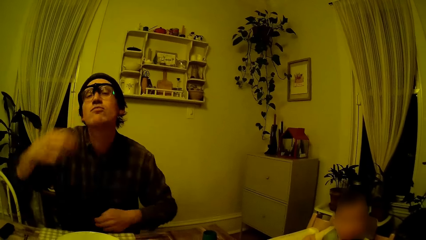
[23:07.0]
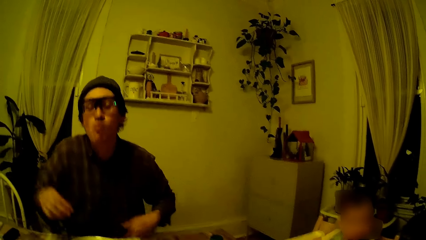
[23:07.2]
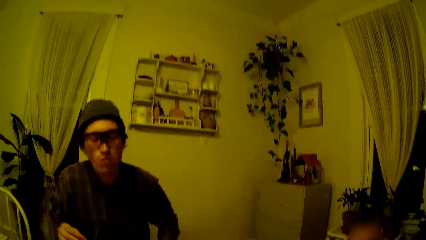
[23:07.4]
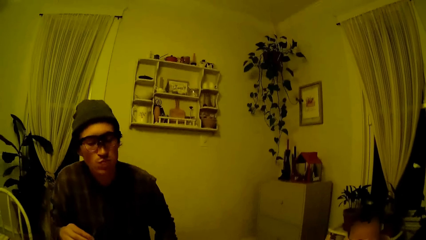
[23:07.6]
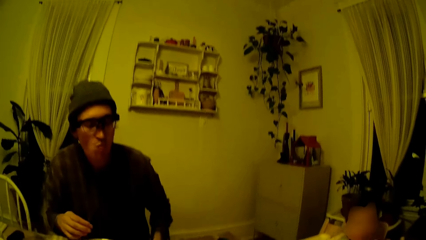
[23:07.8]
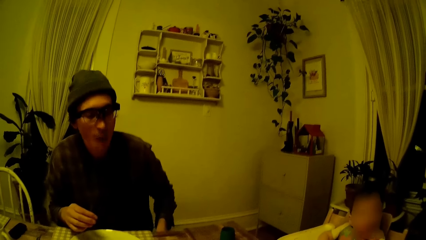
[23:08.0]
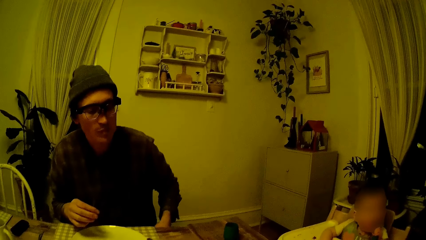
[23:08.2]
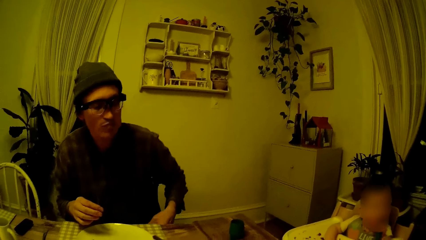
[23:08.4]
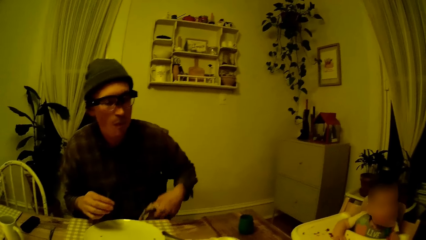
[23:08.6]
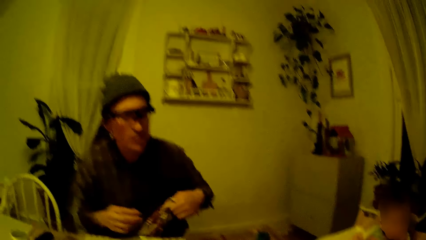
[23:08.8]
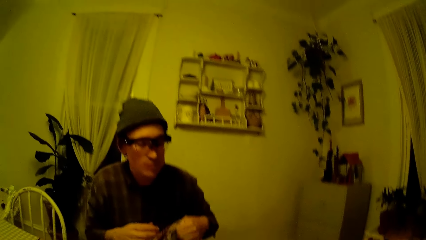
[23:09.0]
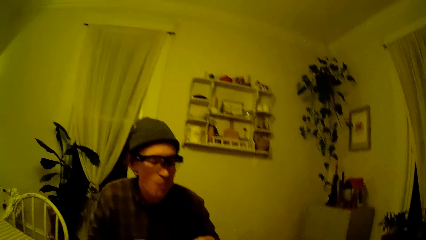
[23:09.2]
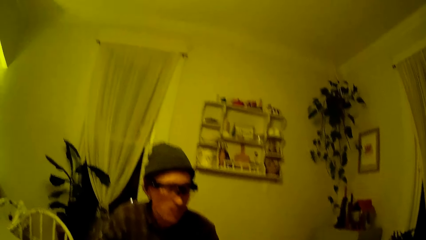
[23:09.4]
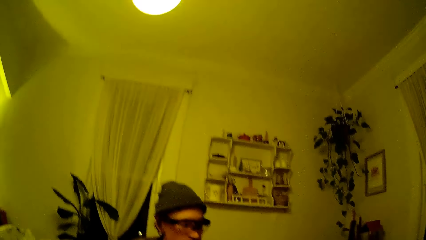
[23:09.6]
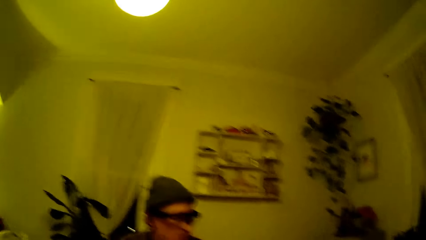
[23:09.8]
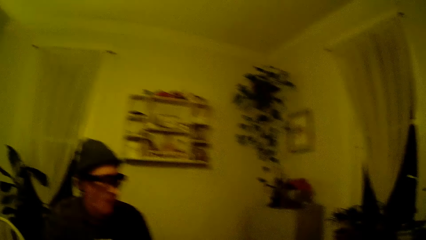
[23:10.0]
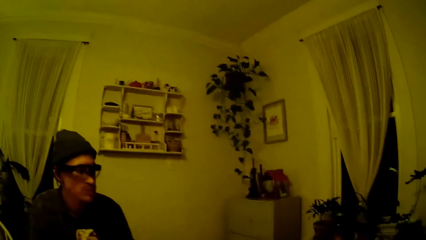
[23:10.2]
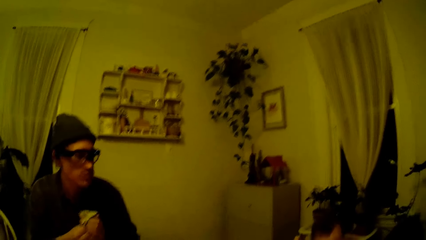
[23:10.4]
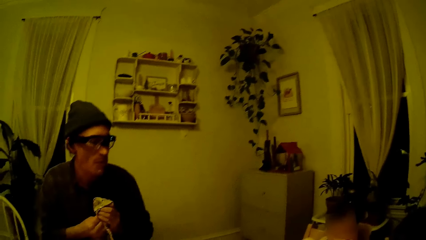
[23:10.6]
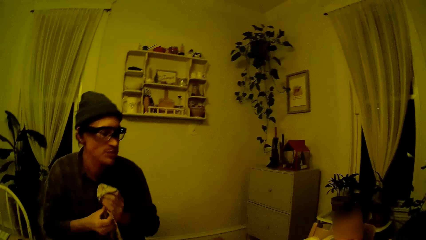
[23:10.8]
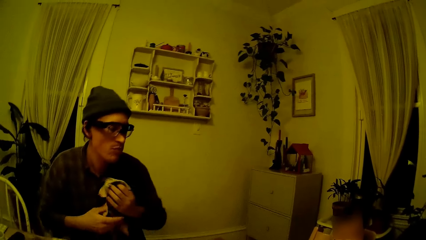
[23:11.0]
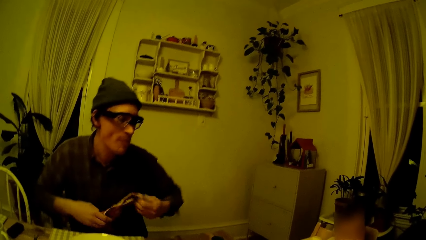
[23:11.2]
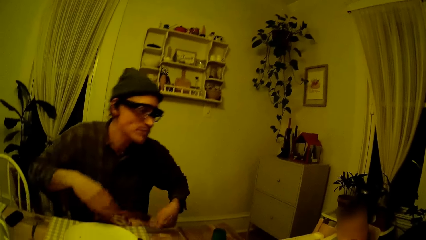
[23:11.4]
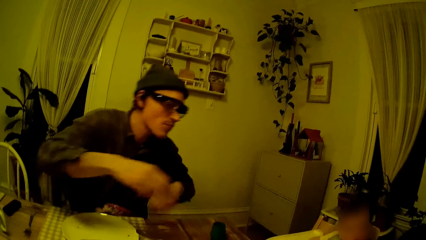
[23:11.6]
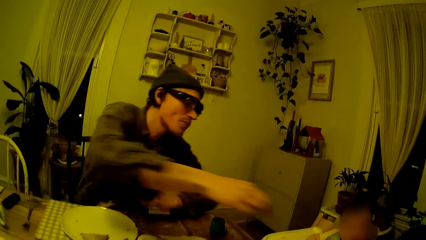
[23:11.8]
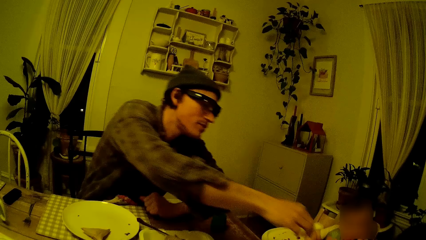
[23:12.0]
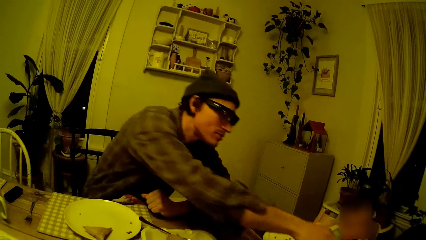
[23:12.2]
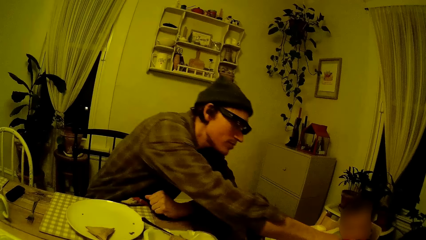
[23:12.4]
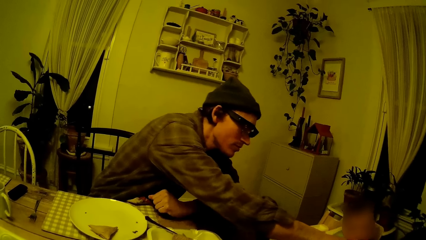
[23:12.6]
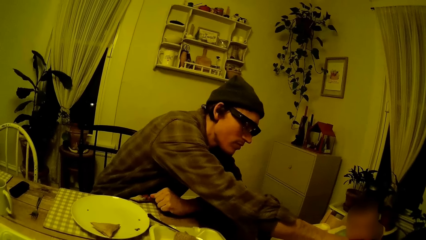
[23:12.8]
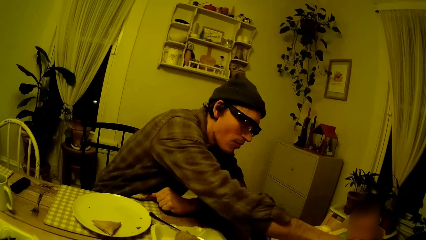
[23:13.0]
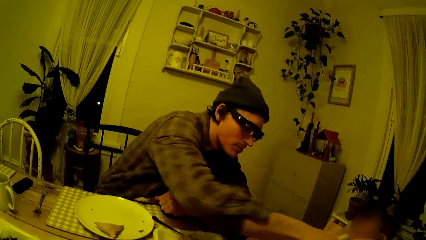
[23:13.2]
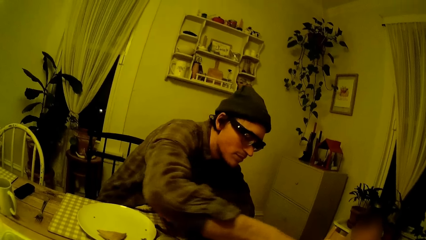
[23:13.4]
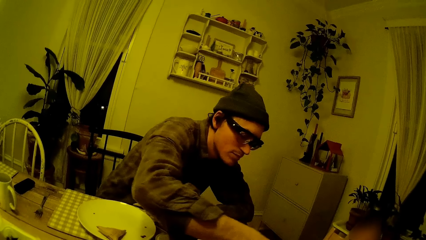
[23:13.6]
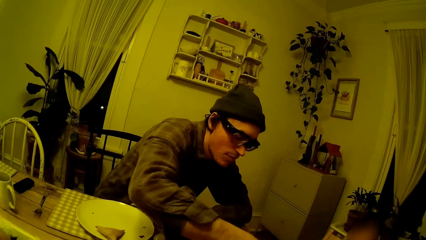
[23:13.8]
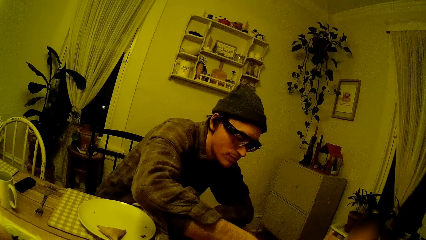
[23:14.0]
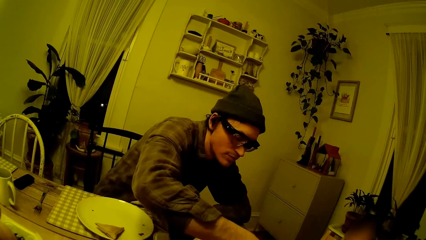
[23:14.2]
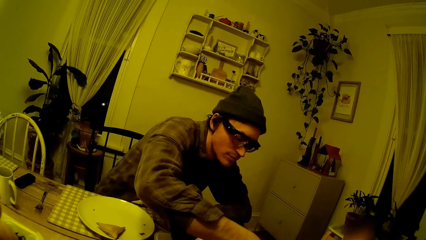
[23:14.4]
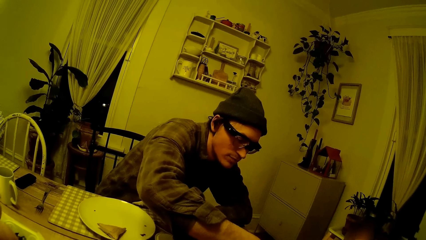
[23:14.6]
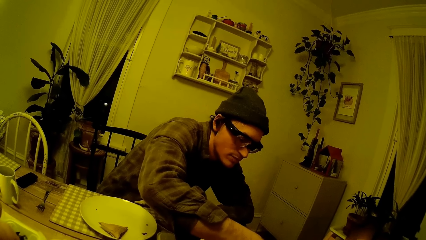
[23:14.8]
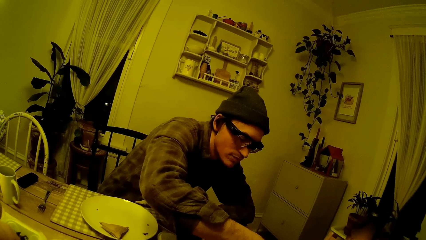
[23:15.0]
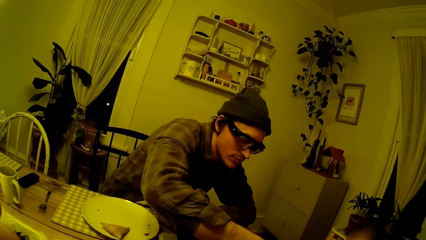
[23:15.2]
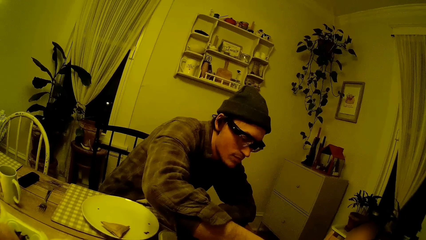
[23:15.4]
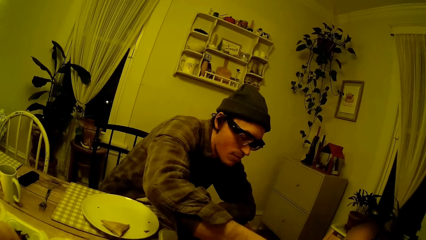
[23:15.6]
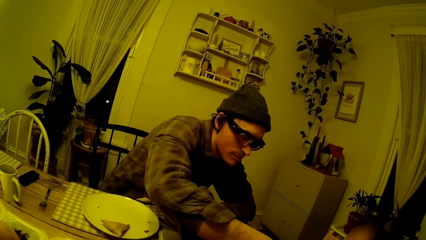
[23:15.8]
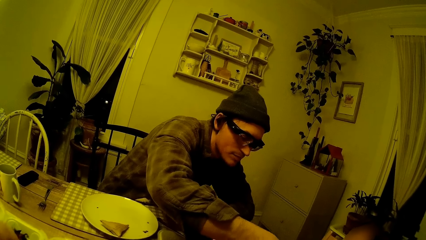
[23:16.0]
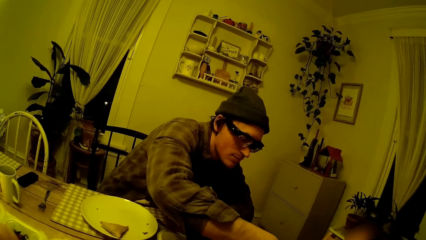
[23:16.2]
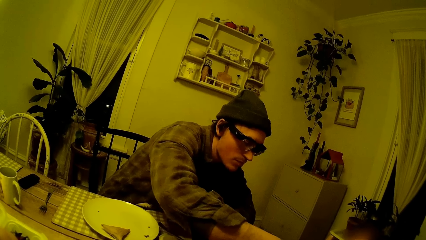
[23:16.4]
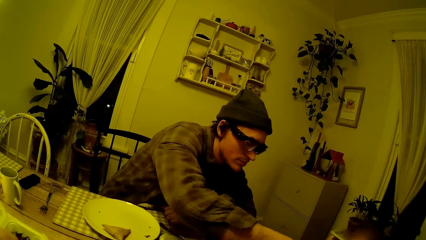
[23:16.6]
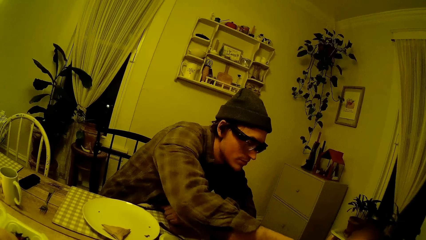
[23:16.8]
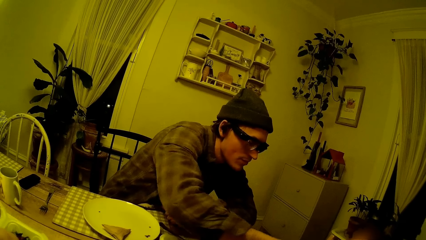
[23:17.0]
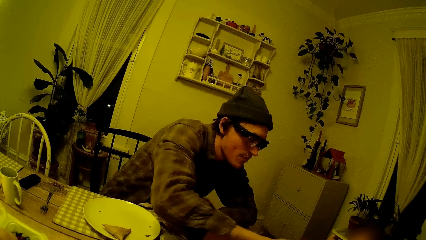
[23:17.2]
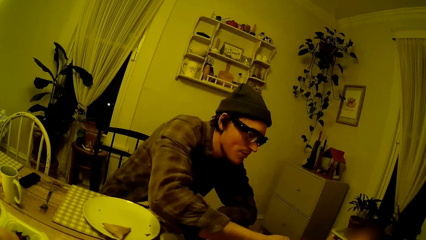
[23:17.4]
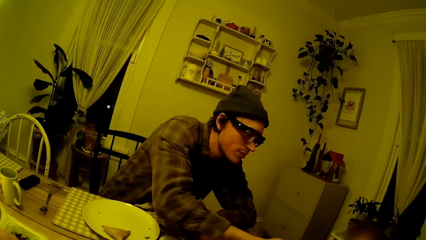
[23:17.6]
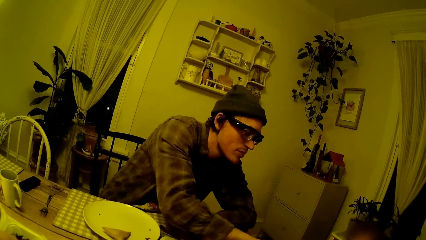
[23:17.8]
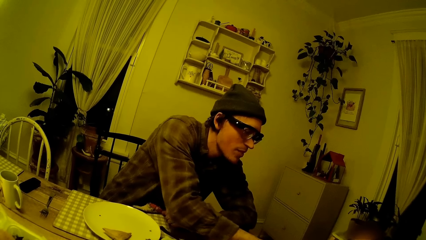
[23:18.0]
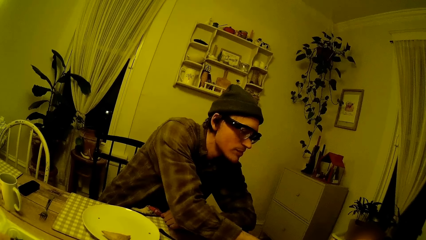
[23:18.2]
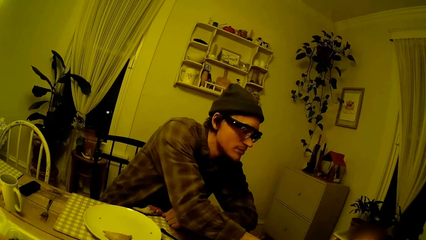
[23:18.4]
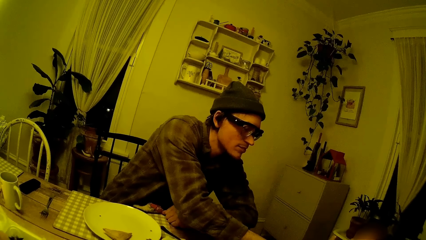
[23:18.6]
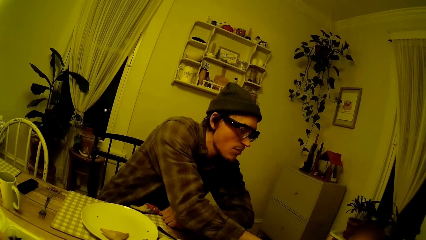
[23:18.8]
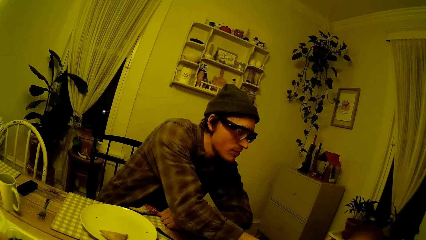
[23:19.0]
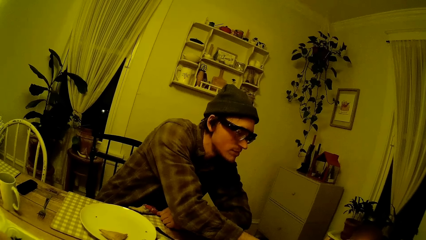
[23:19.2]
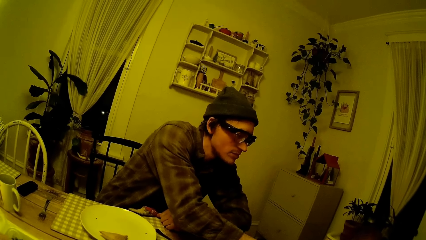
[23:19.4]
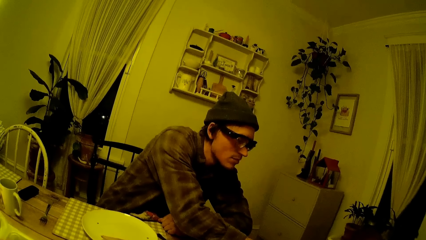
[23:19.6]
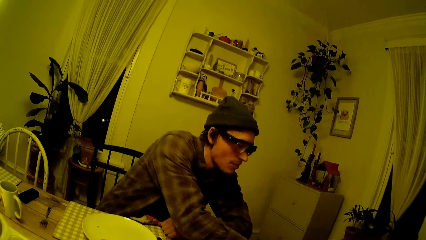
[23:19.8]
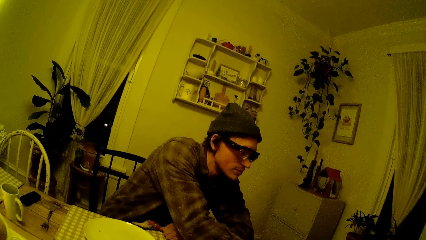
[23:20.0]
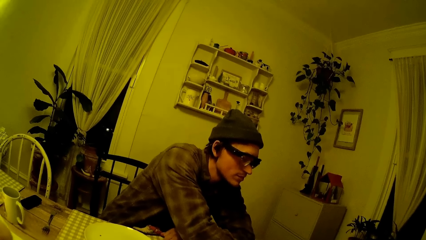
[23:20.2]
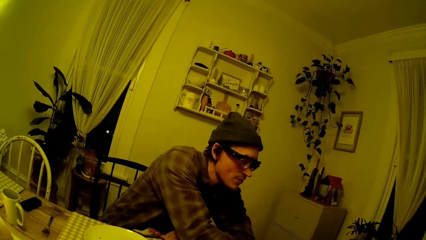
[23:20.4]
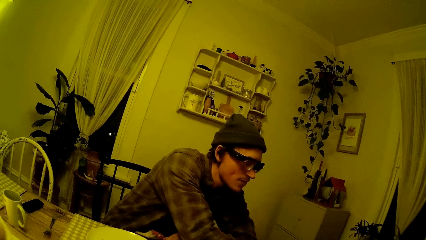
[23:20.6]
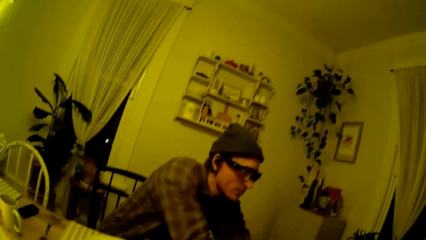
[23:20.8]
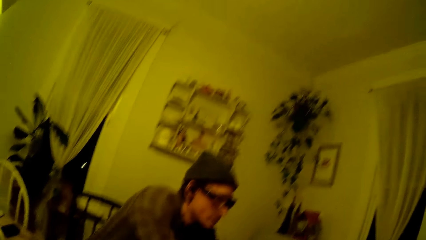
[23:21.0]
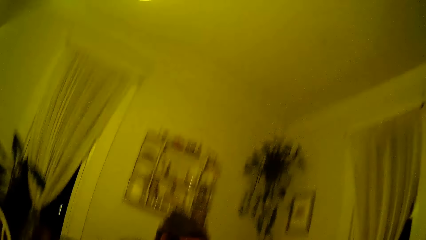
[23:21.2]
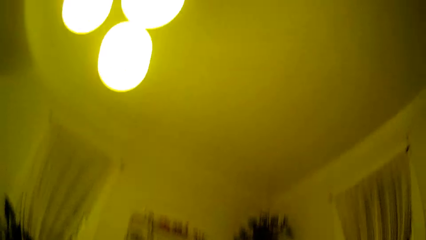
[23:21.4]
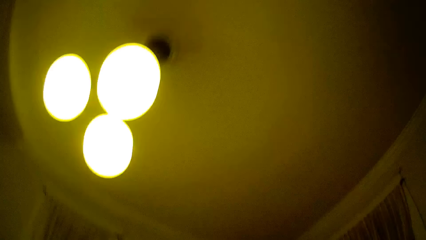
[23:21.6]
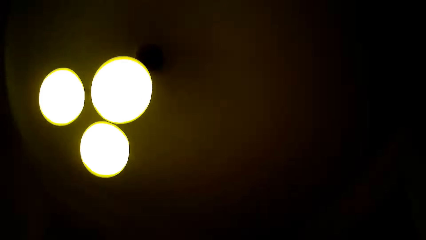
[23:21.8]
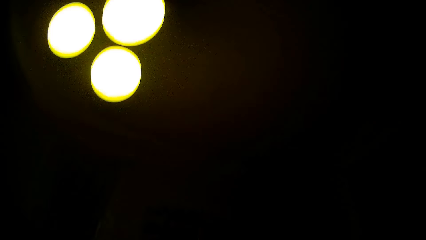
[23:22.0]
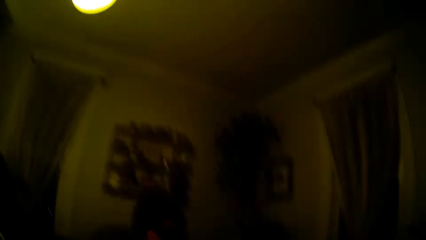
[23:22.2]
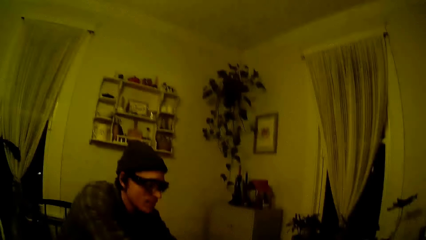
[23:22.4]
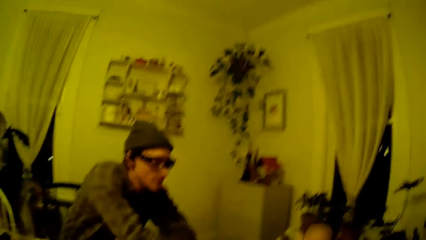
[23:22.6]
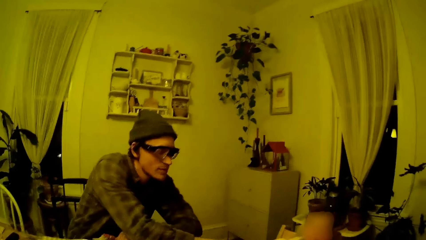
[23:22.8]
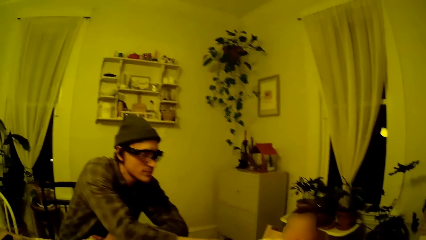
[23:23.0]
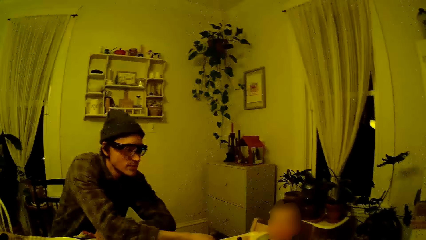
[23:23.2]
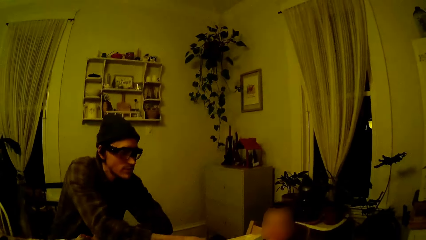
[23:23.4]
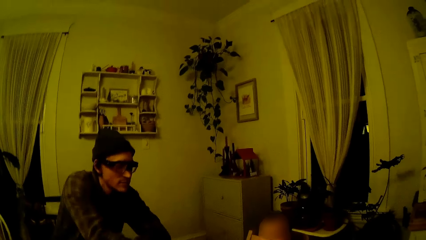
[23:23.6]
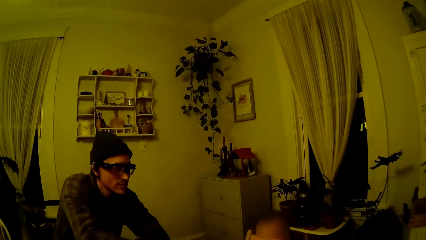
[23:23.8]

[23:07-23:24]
A man picks the napkin from his lap with his left hand. The man wipes his right hand with the napkin in his left hand. The man drops the napkin in his left hand on his lap. The man rests his left hand on the table. The man puts some crepe in a baby's mouth with his right hand.
